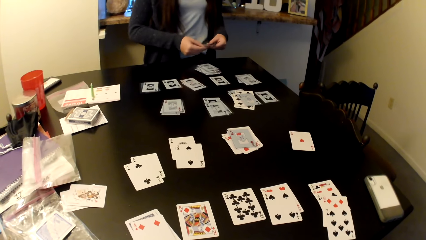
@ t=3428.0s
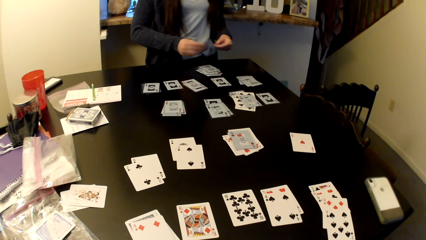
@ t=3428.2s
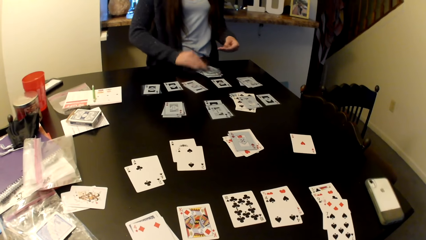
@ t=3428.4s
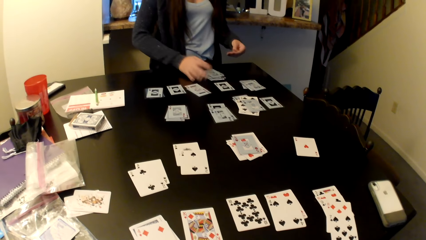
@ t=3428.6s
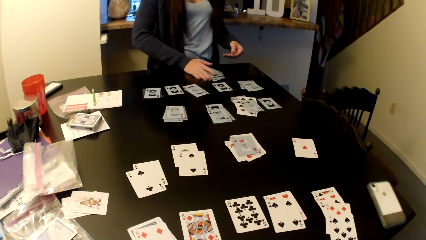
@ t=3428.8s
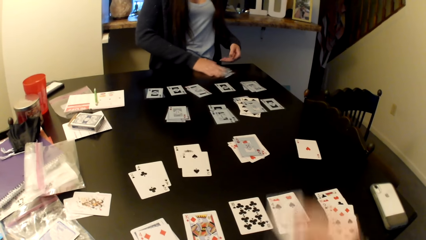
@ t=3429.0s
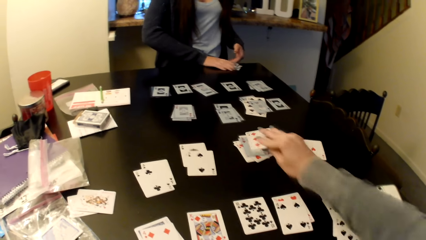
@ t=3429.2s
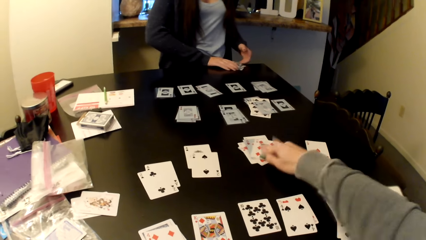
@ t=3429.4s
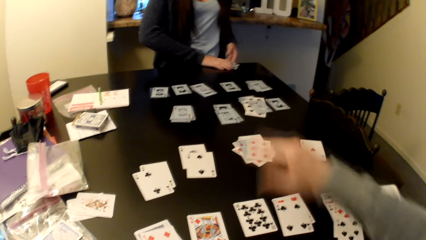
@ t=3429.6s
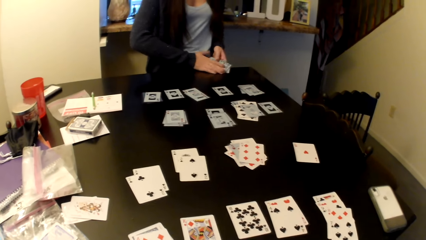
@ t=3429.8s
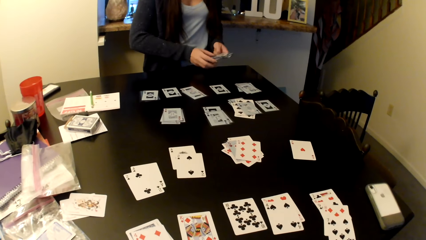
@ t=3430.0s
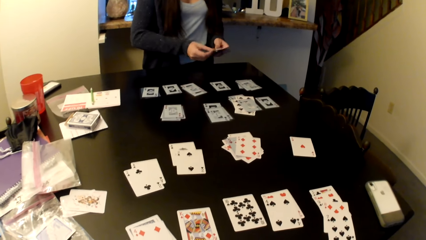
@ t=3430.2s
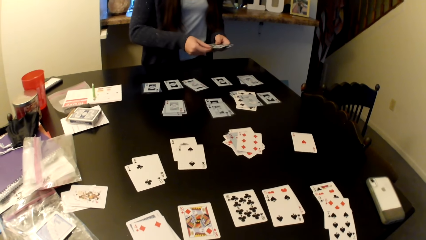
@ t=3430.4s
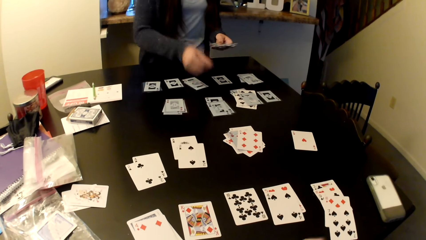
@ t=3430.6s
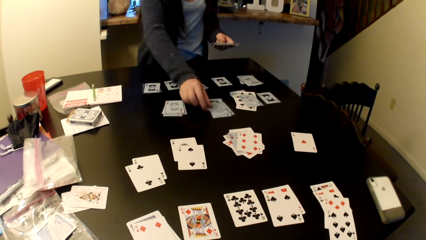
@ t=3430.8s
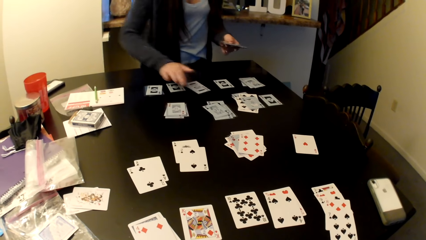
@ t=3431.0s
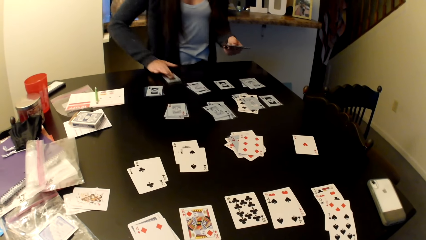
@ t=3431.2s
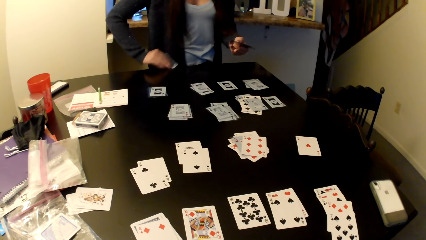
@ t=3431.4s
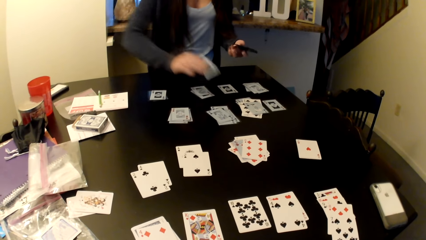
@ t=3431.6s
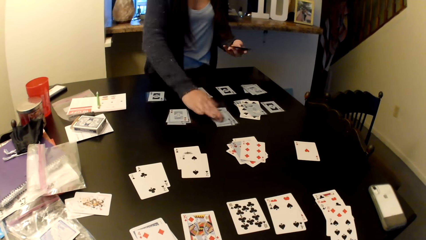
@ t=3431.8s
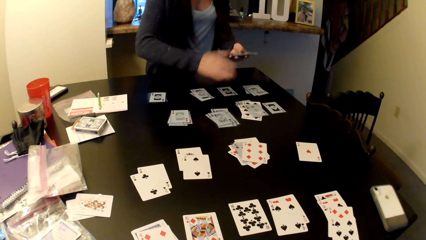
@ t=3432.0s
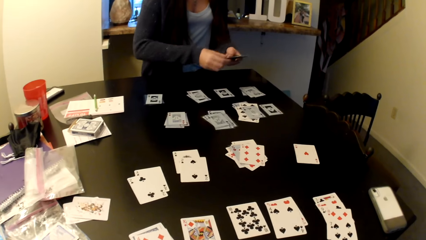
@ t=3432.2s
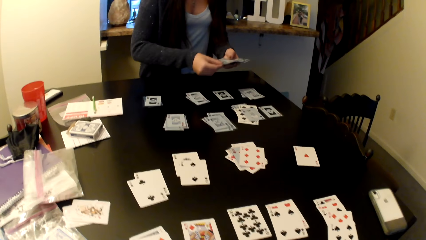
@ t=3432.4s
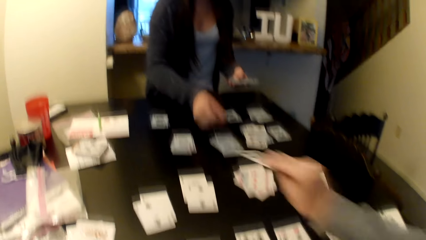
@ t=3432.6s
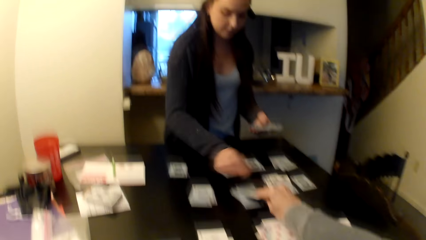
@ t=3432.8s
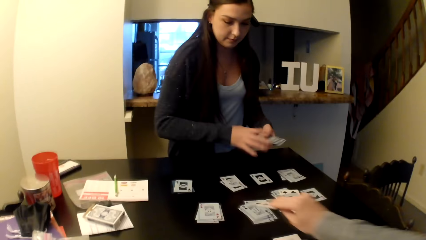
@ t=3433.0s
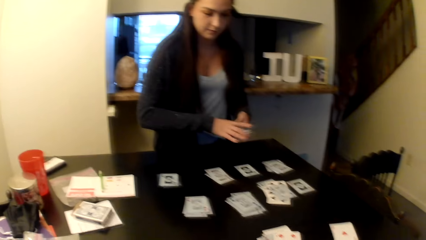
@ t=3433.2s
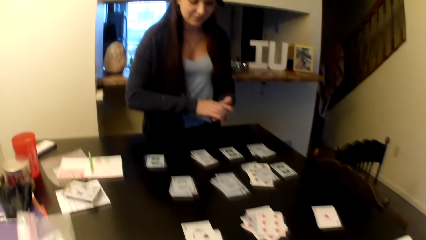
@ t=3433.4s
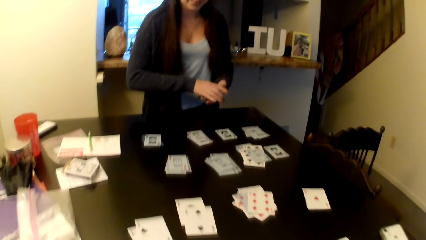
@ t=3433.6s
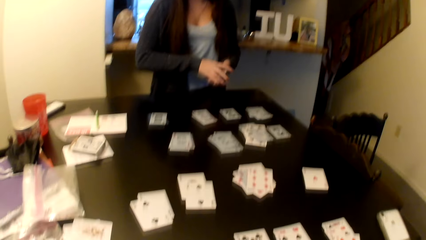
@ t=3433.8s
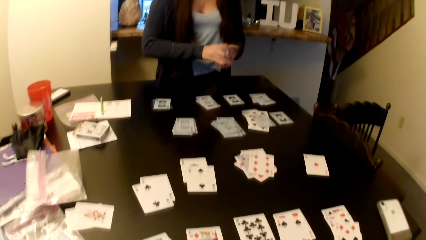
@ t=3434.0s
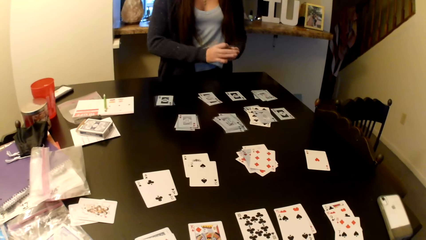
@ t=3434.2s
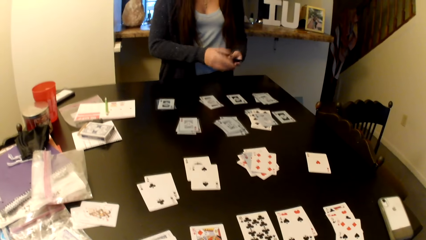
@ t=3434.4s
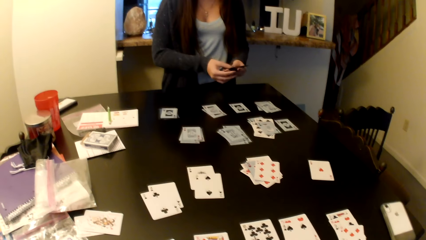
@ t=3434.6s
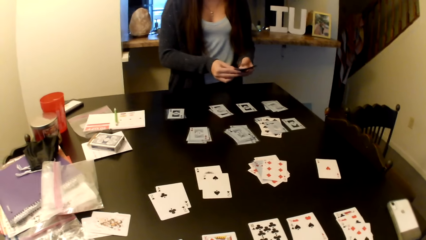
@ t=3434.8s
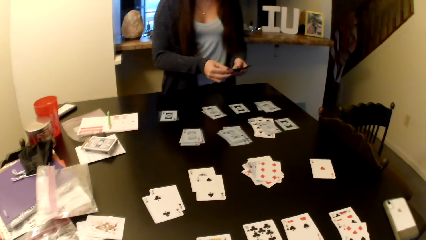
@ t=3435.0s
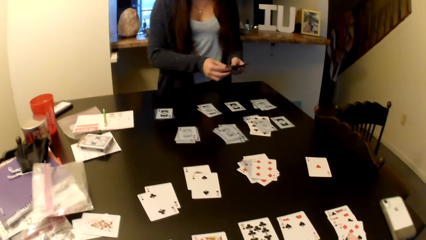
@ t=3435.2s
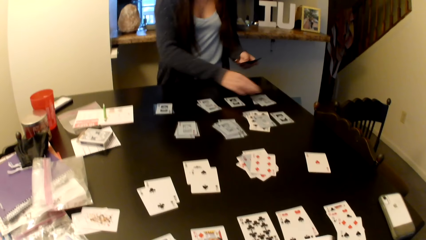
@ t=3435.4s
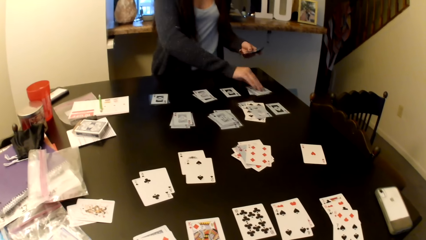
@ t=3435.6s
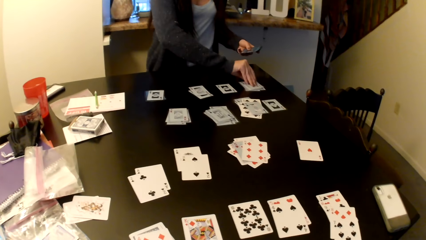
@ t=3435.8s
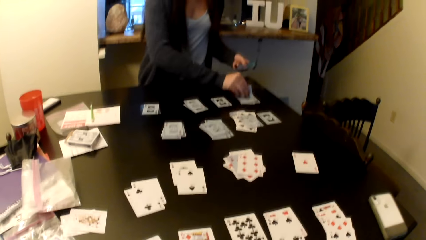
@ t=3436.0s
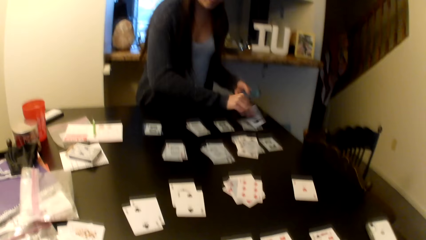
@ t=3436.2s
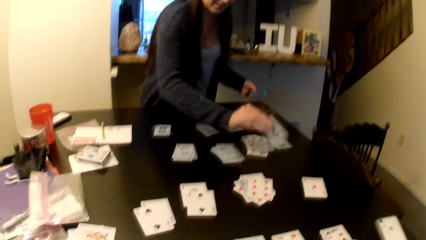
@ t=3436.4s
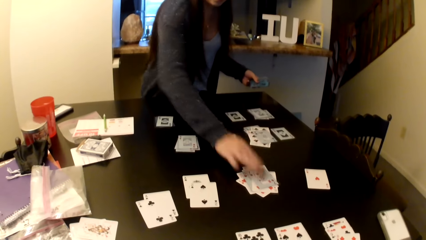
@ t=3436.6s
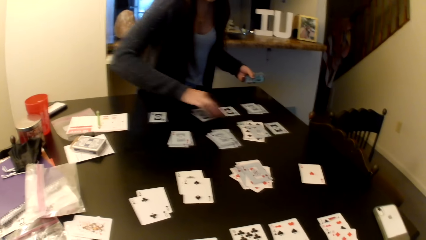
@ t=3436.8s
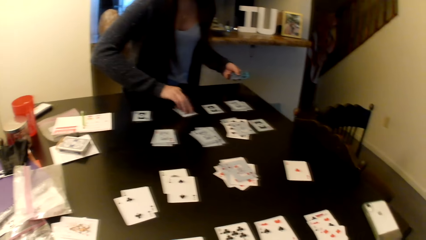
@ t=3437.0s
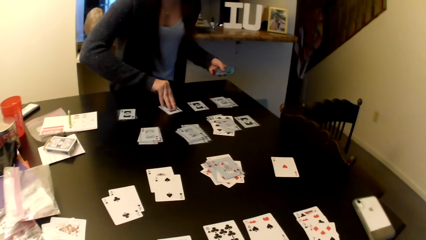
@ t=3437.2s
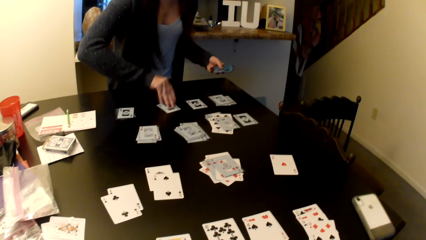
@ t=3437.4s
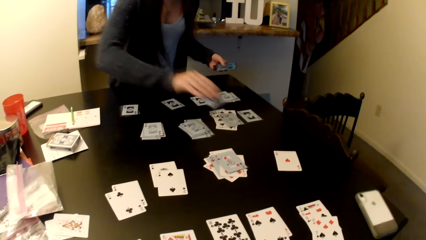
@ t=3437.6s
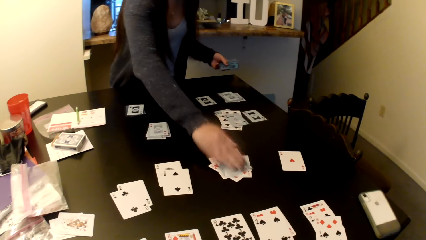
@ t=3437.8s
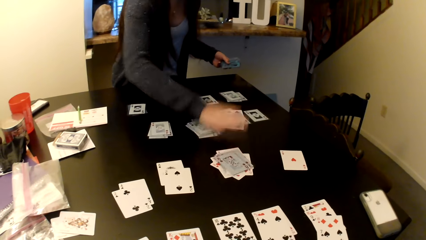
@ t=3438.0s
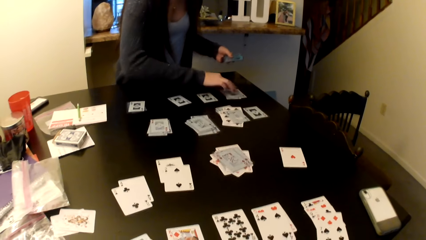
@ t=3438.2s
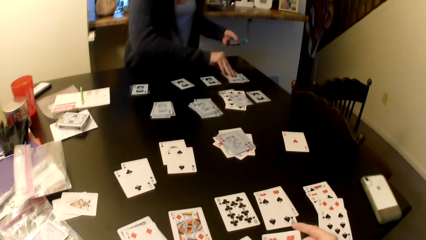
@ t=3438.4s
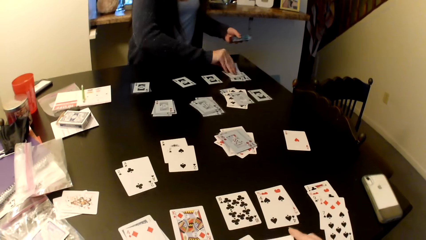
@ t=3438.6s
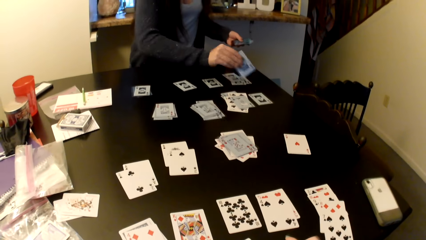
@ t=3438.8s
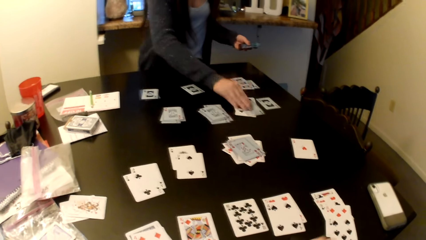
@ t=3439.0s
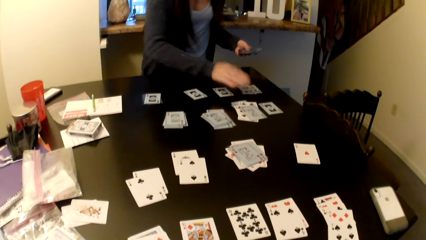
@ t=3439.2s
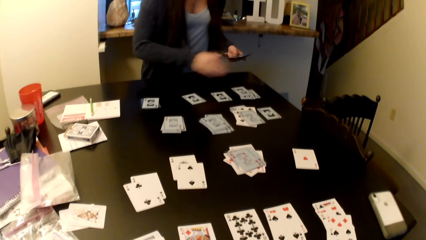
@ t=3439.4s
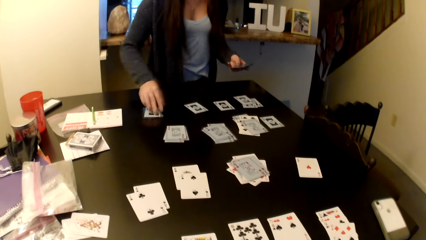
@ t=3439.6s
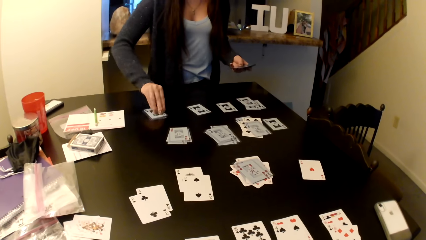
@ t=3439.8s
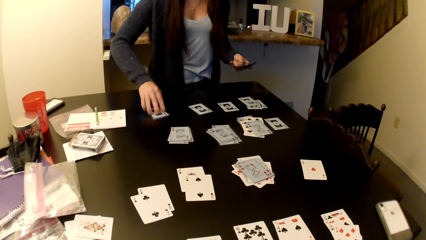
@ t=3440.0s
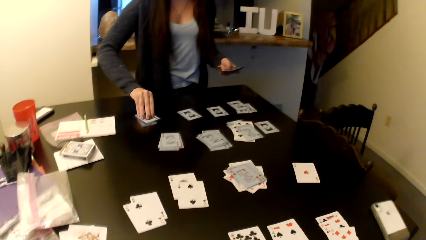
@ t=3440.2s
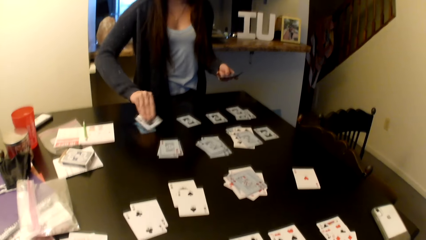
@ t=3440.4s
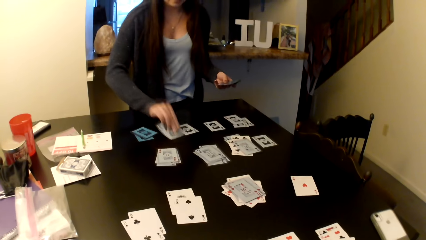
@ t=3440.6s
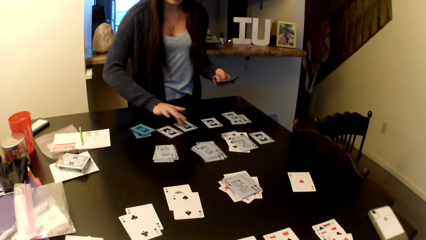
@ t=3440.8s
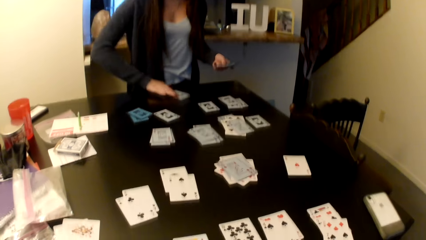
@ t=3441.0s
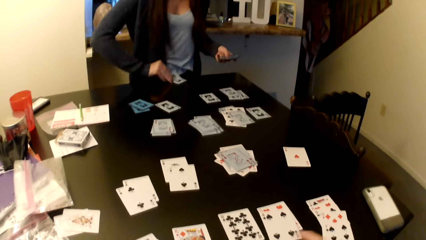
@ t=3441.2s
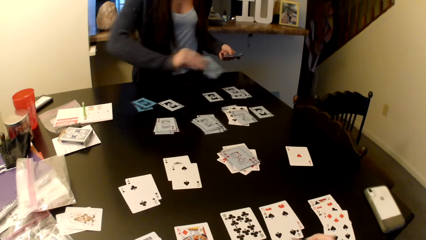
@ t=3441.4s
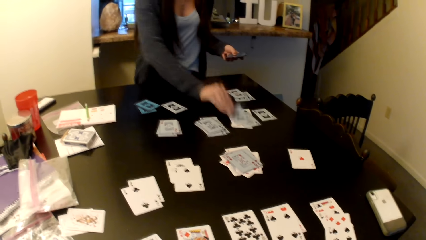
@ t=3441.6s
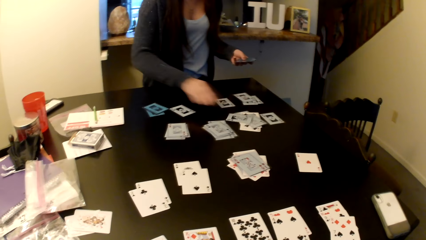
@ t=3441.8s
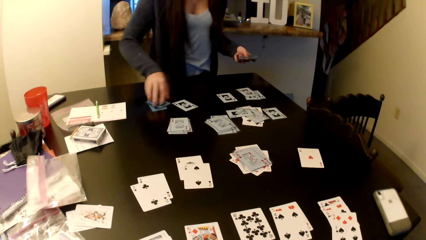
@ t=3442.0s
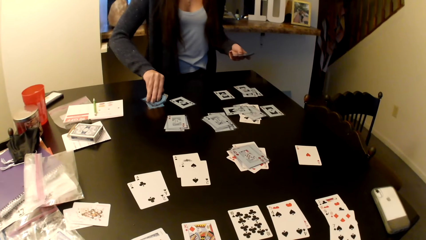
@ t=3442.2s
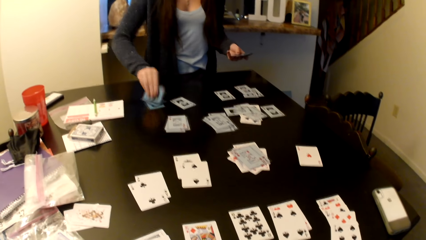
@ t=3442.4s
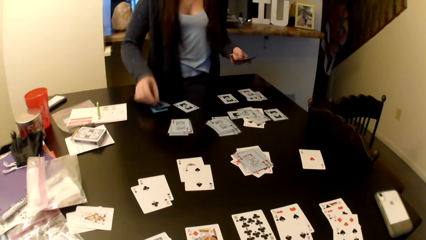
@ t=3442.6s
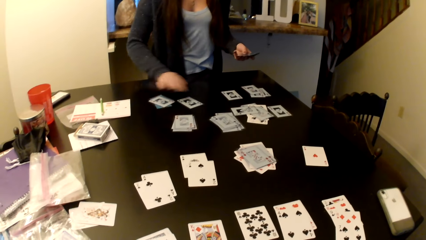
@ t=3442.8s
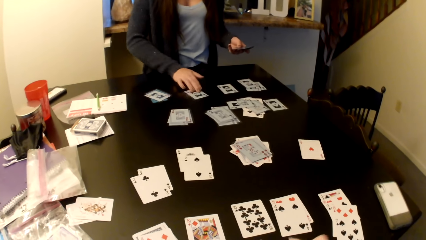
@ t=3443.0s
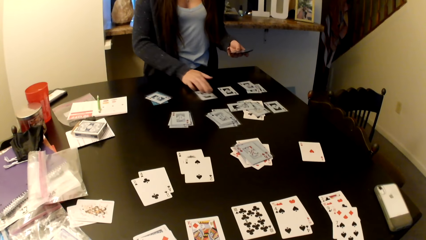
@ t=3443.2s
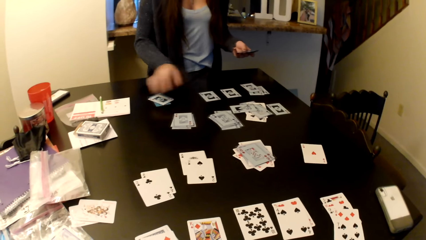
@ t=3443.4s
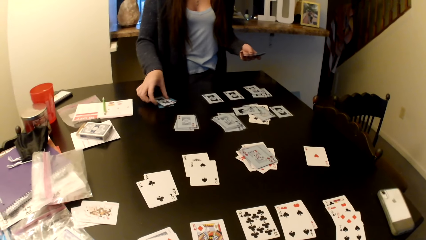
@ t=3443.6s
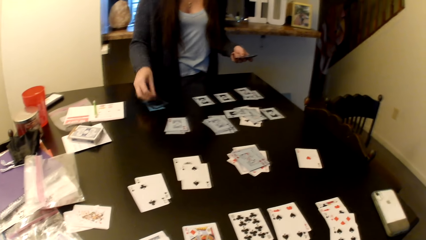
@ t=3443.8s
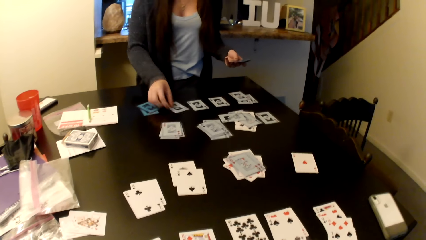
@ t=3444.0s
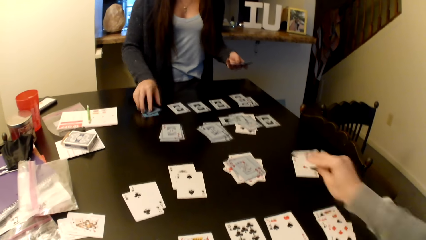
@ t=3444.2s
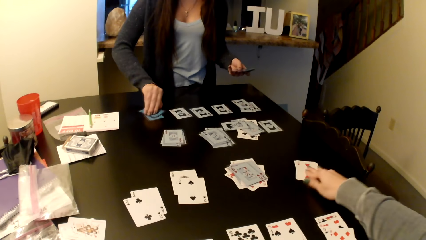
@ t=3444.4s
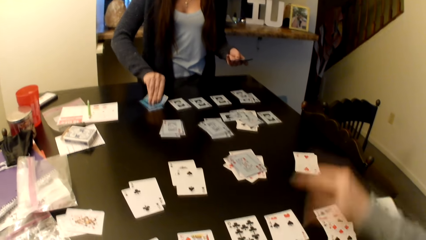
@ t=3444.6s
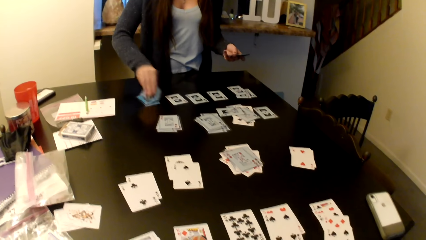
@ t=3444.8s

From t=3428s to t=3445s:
A person picks up the cards on the table. The person puts the cards on the table. The person places a card in the middle of the table. The camera wearer places a card on the table.
